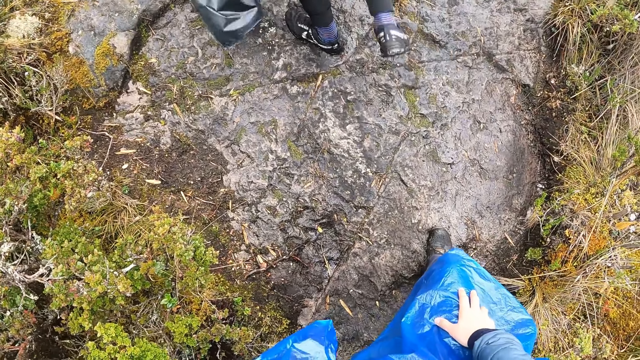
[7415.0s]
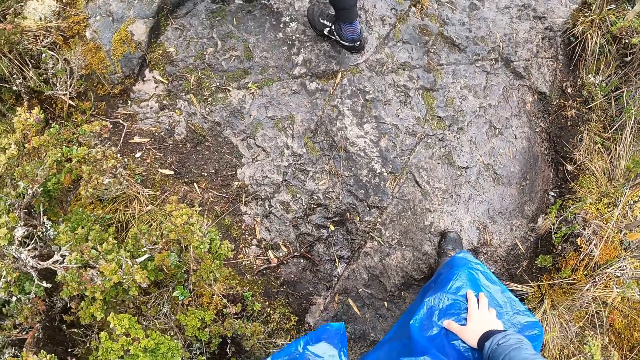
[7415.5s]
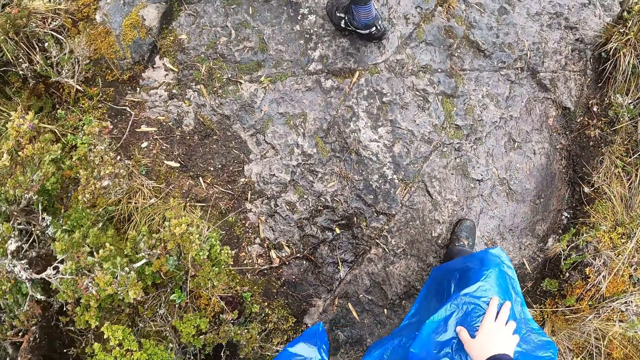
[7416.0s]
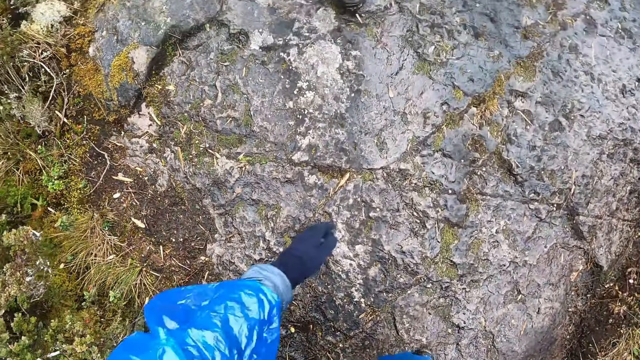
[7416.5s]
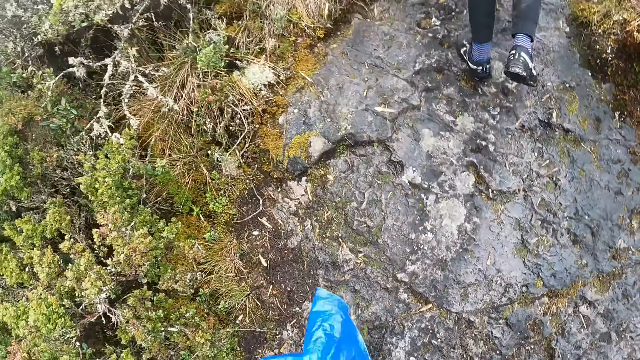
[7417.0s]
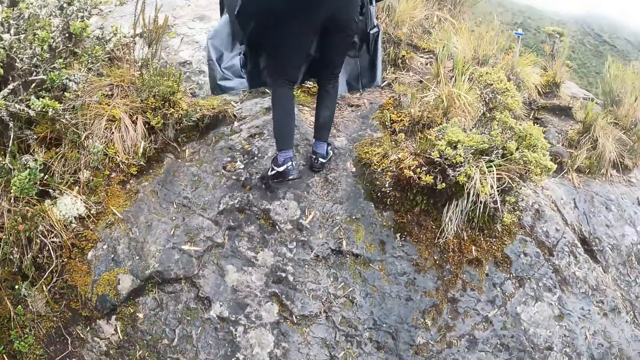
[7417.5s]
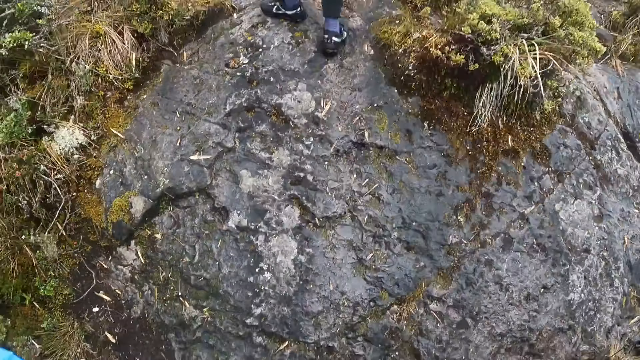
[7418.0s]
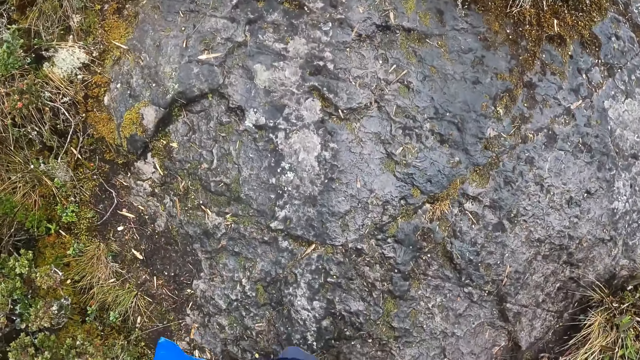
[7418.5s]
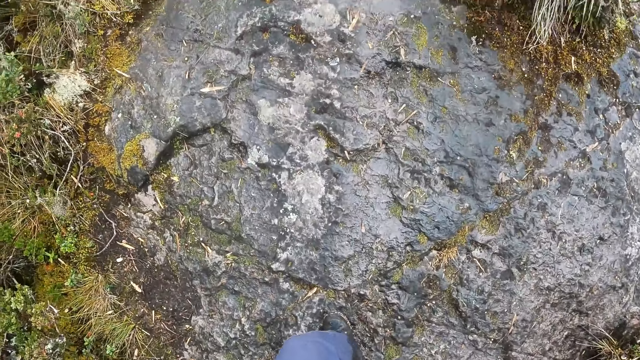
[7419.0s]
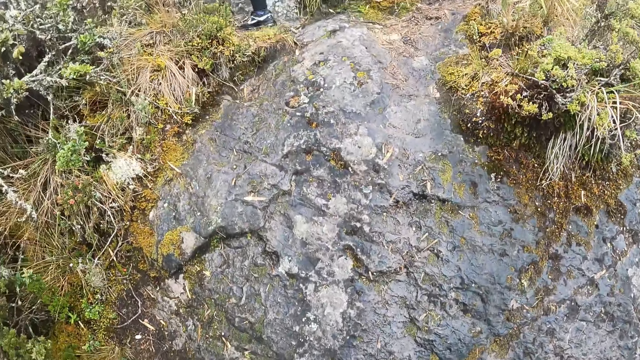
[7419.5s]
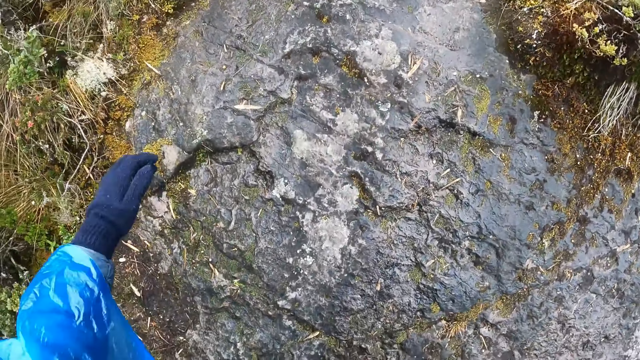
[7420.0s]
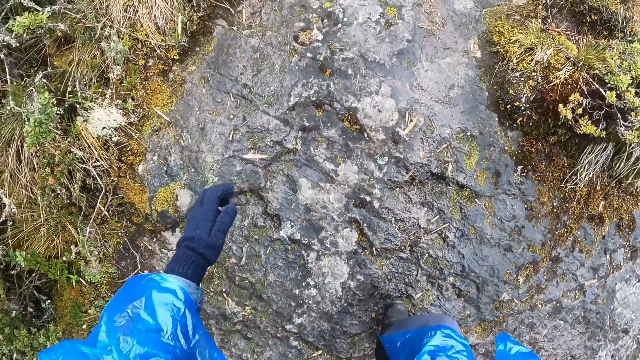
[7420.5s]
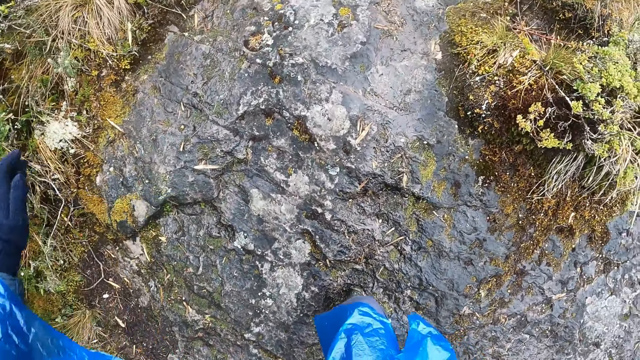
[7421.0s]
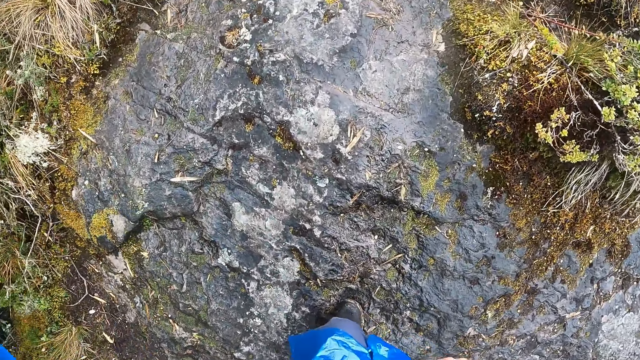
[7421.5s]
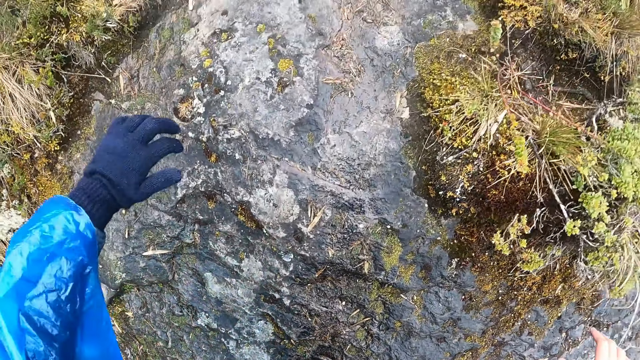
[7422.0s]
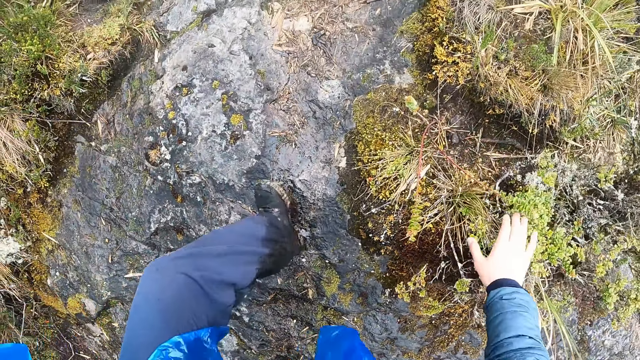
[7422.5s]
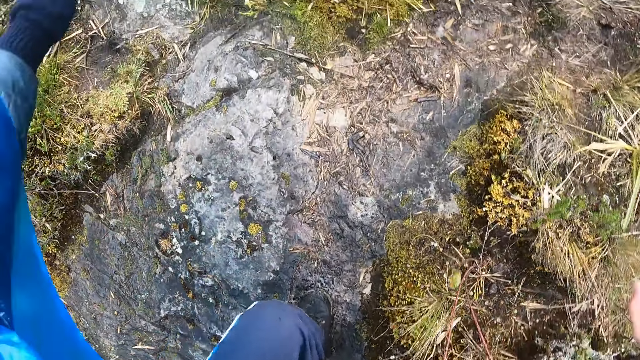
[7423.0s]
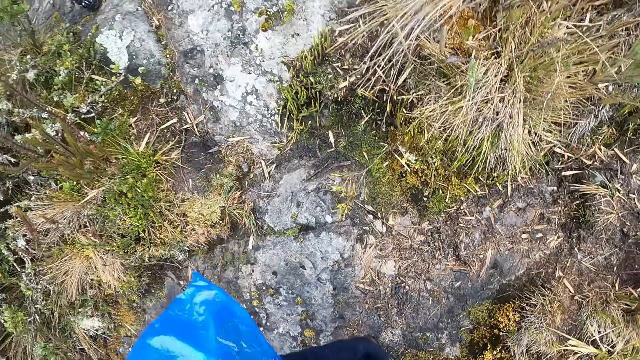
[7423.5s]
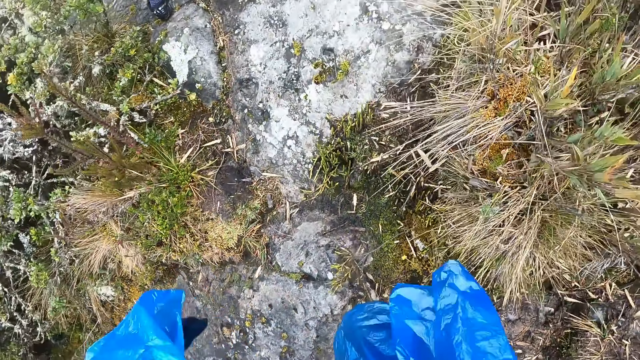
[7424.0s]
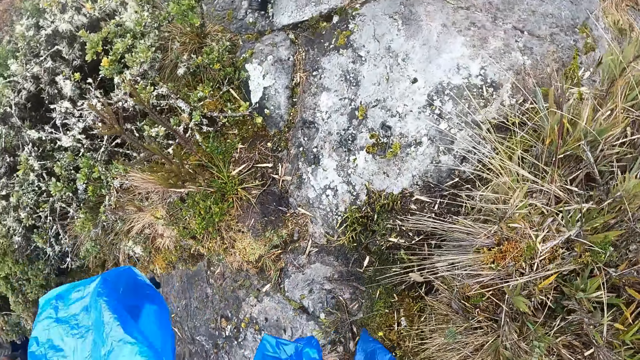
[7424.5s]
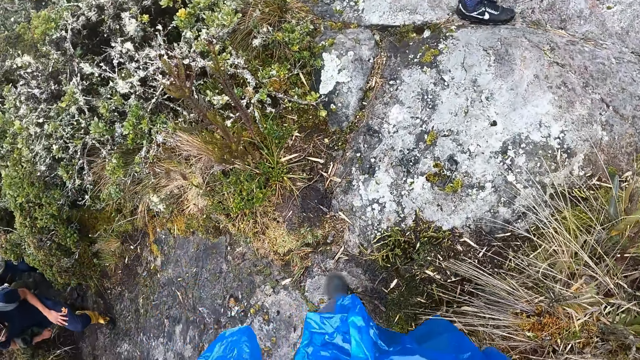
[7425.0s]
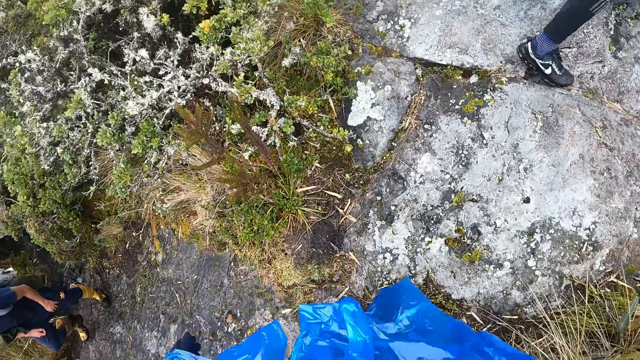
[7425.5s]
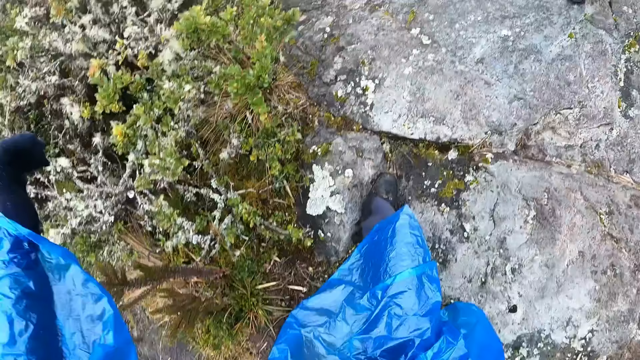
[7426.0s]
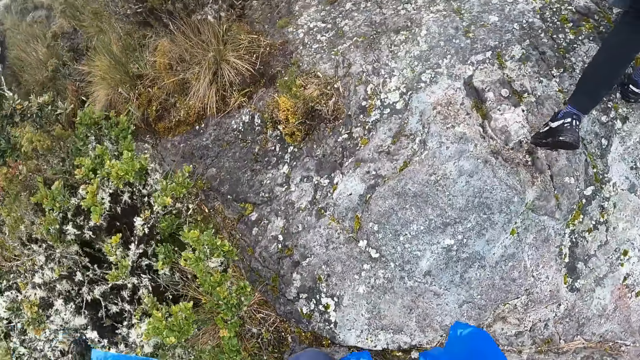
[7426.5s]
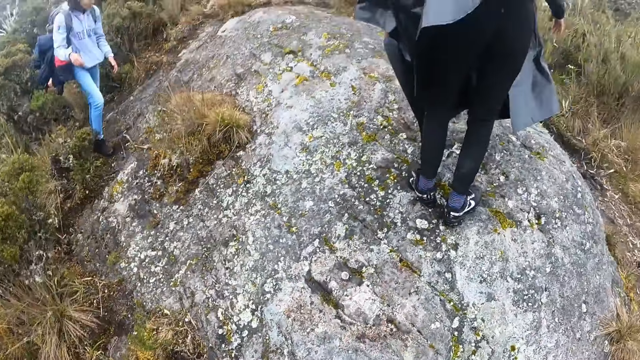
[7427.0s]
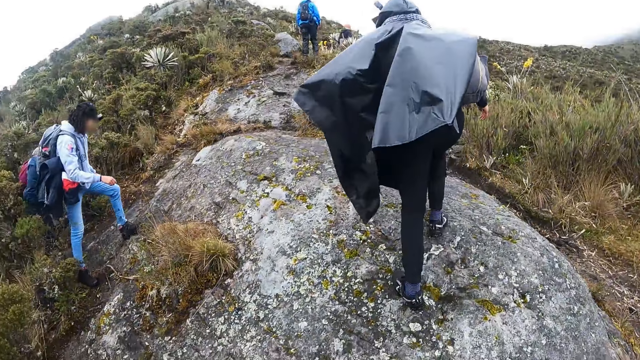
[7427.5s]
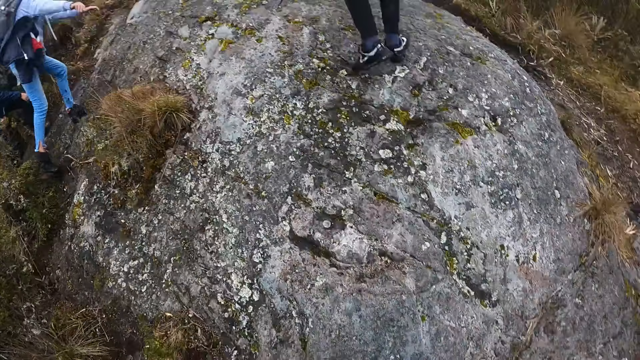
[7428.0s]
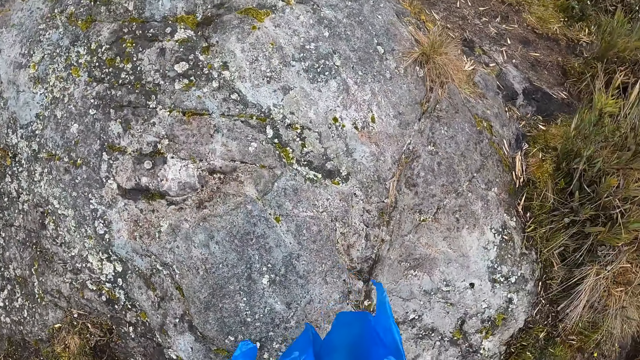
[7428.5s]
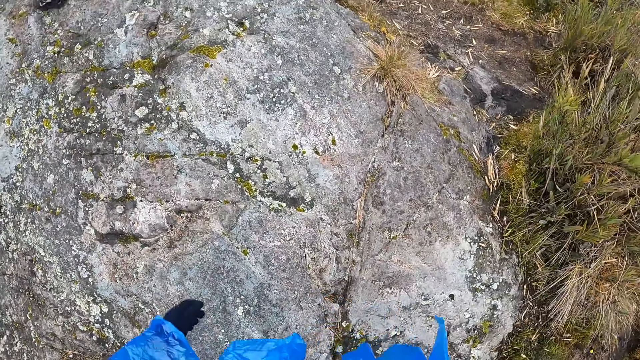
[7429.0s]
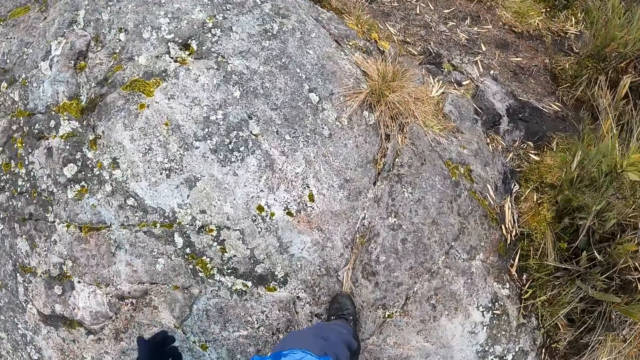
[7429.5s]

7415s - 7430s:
The camera wearer climbs the rock. He raises his left hand. He raises his right hand. He raises his left hand.

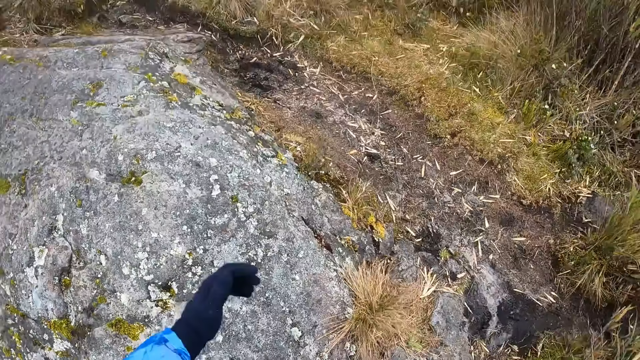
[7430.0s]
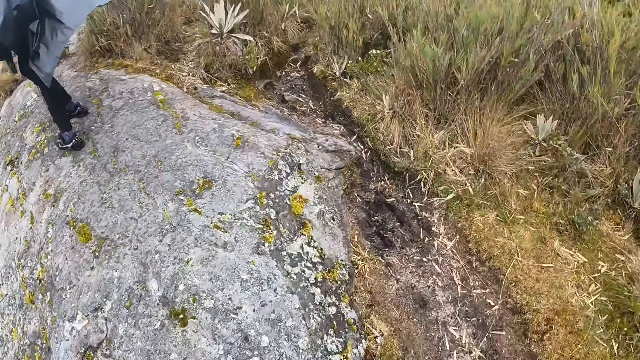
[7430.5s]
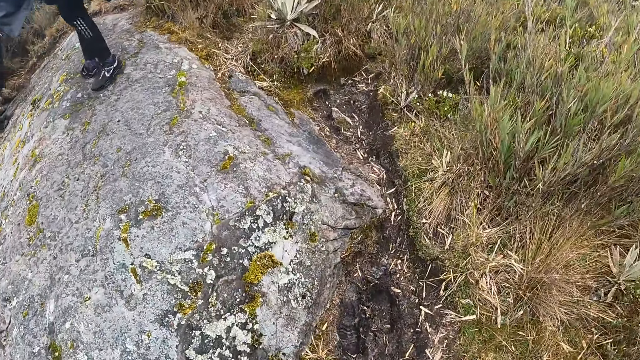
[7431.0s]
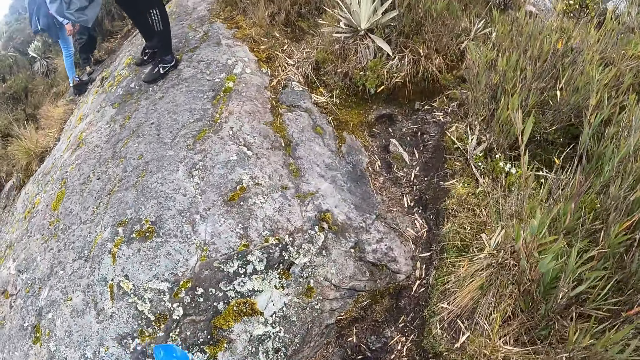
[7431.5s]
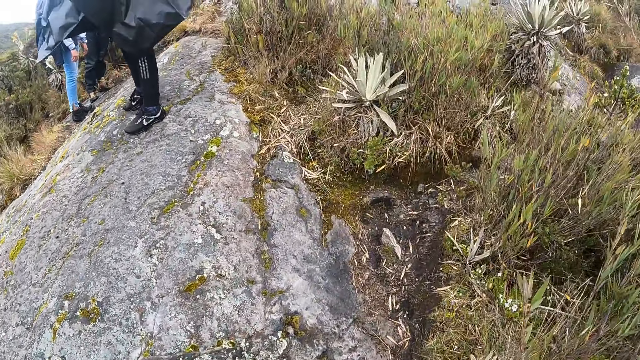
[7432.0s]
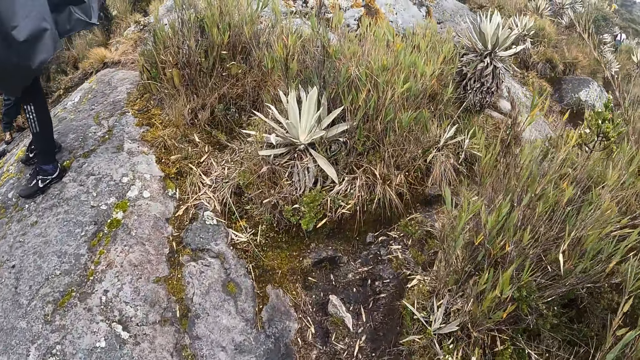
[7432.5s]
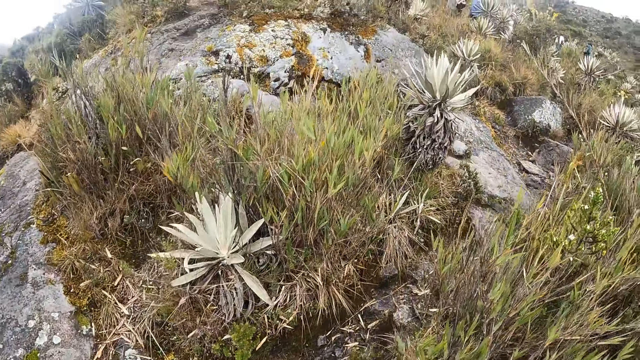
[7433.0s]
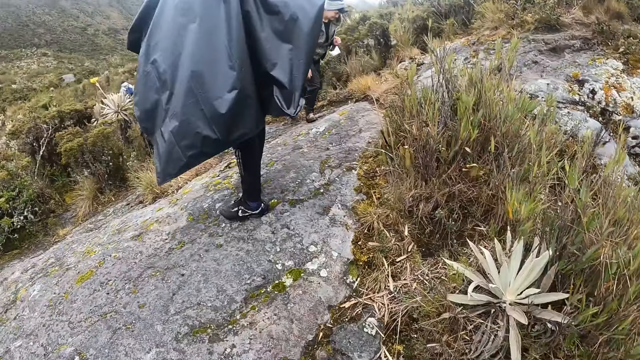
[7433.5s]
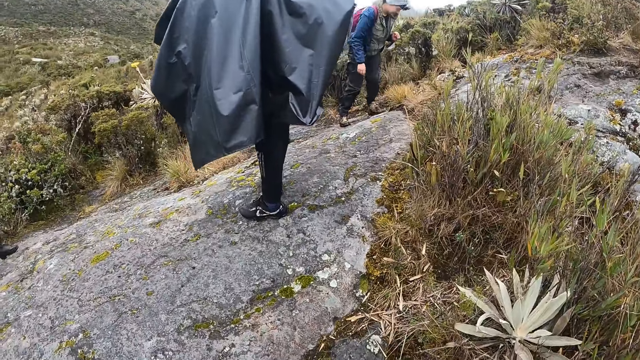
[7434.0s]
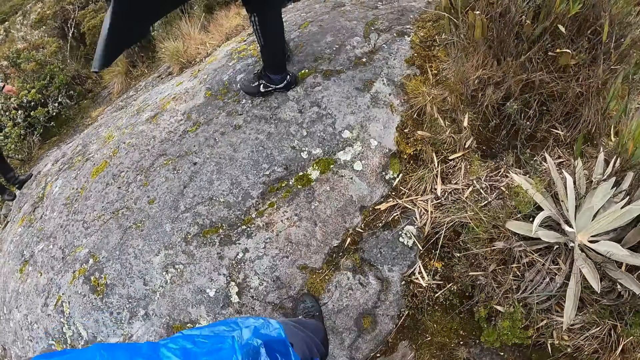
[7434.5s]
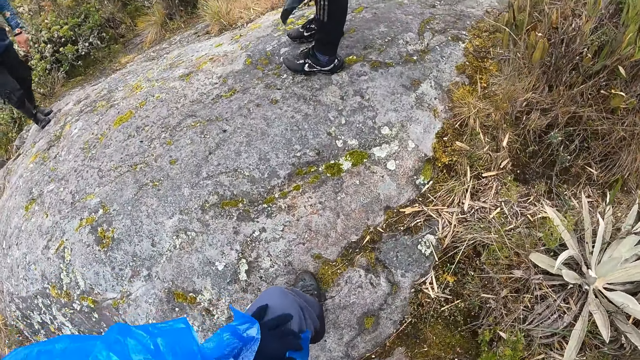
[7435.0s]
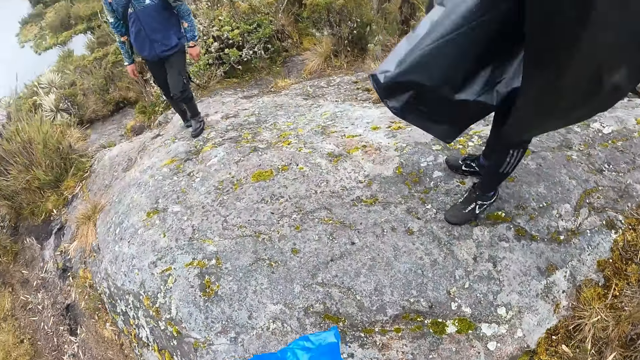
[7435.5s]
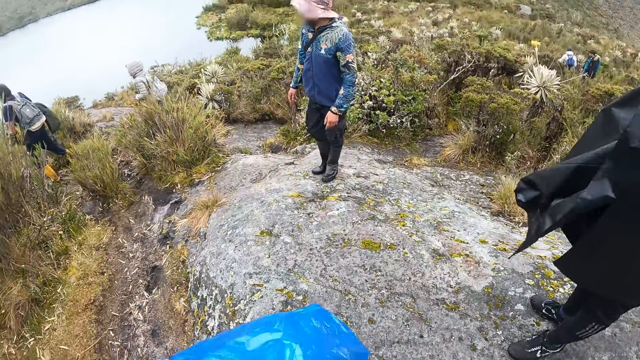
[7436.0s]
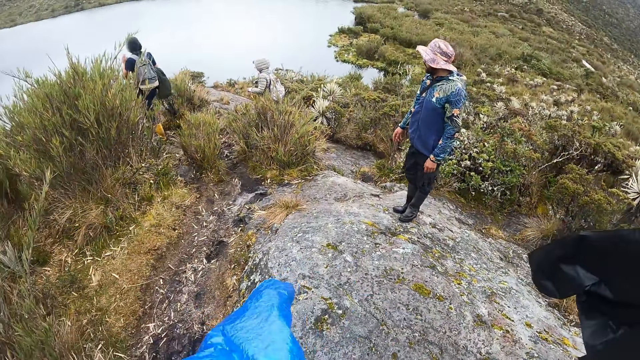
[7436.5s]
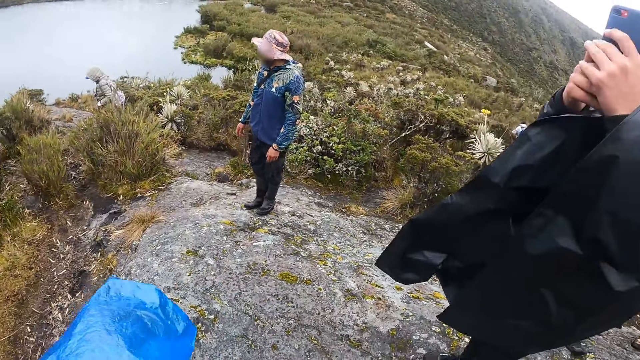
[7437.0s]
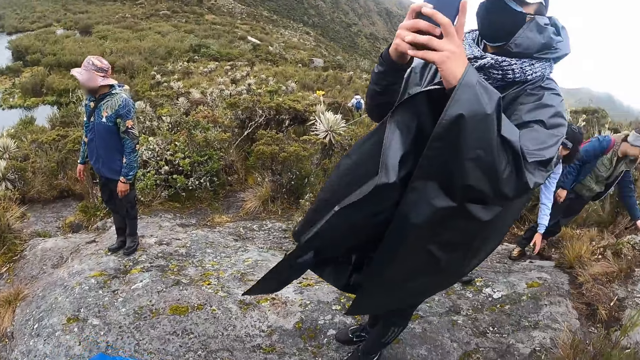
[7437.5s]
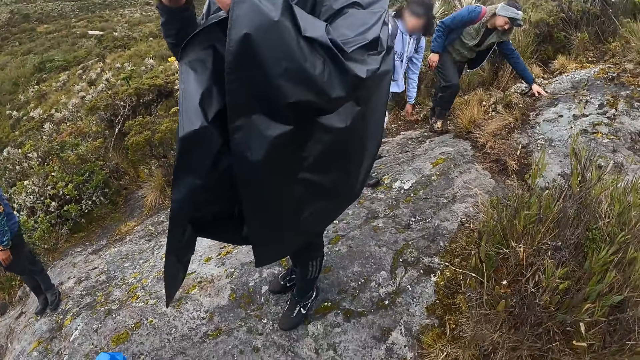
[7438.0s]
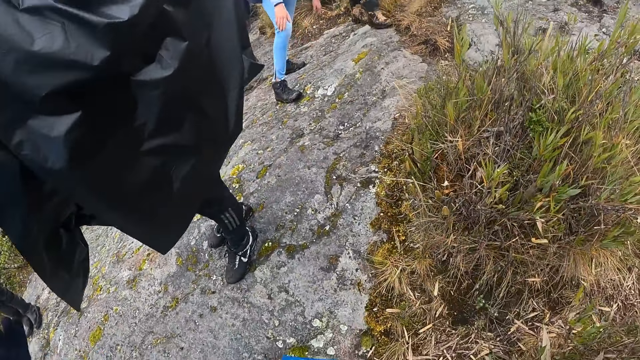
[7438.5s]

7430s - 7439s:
The camera wearer climbs the rock with the group of people. The man holds a phone in his hands. The camera wearer looks around.
